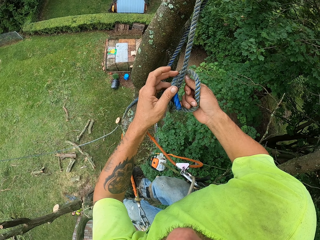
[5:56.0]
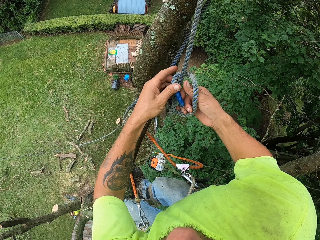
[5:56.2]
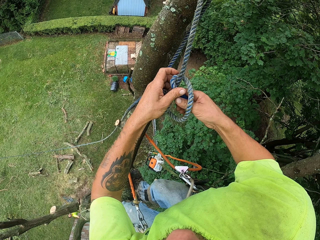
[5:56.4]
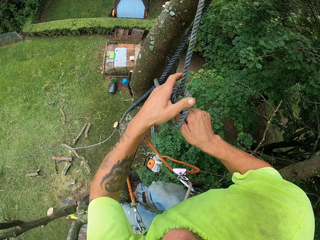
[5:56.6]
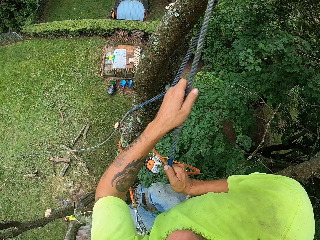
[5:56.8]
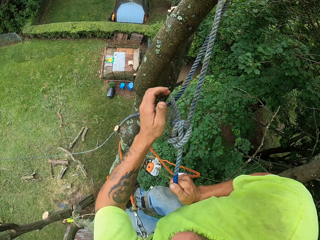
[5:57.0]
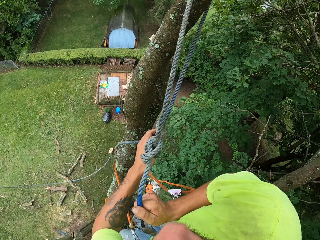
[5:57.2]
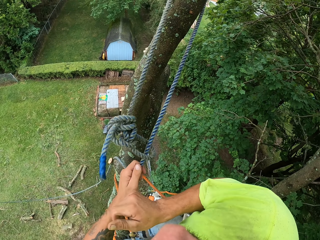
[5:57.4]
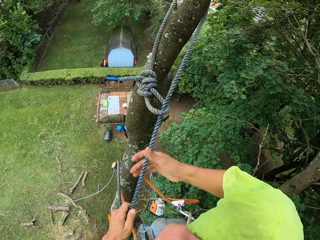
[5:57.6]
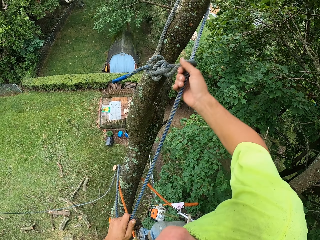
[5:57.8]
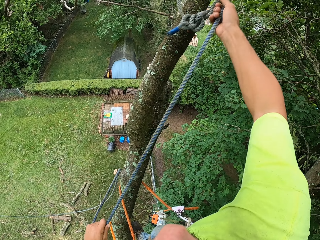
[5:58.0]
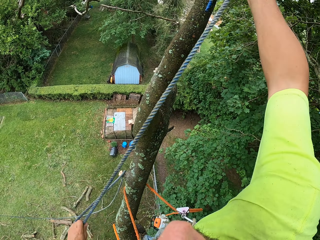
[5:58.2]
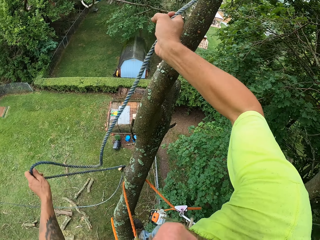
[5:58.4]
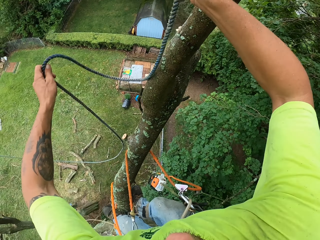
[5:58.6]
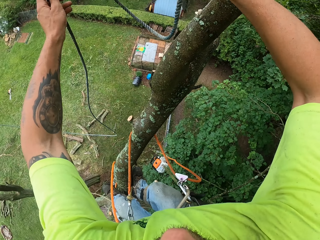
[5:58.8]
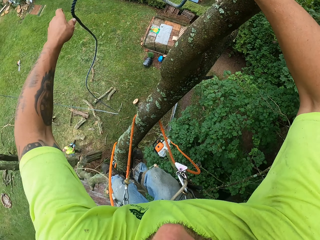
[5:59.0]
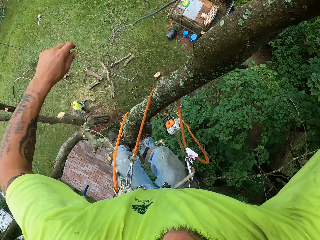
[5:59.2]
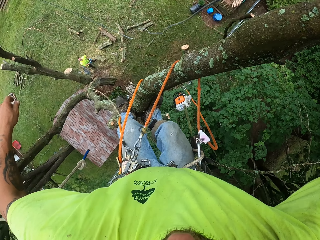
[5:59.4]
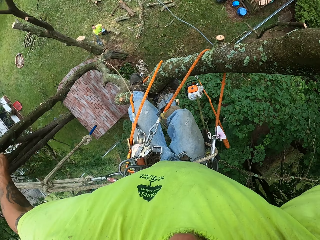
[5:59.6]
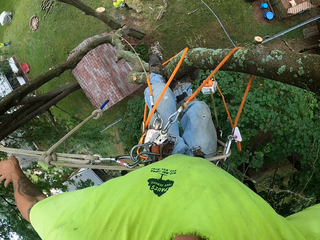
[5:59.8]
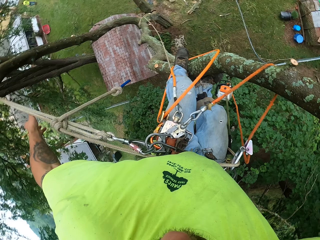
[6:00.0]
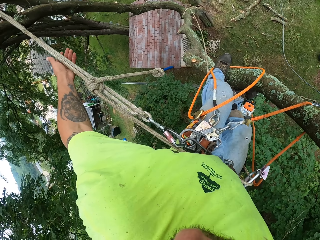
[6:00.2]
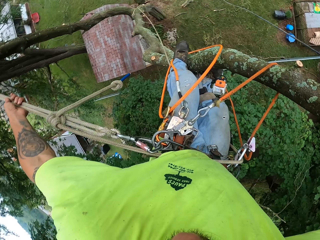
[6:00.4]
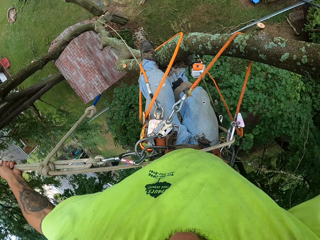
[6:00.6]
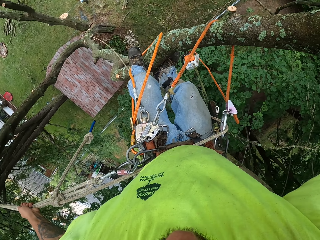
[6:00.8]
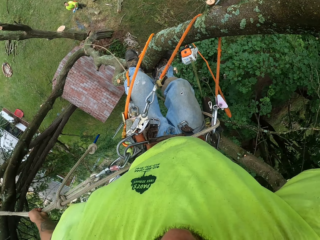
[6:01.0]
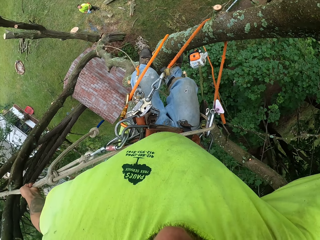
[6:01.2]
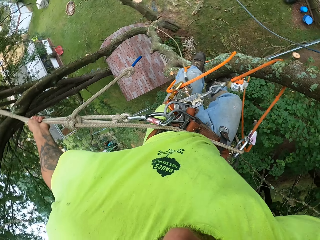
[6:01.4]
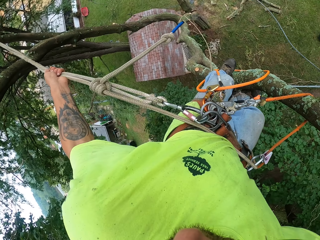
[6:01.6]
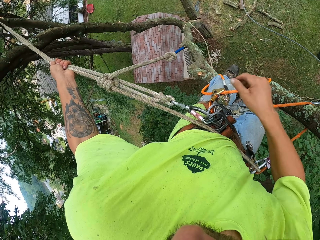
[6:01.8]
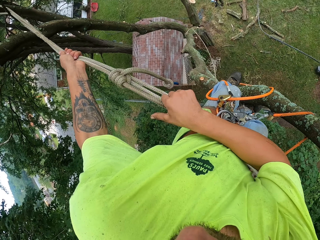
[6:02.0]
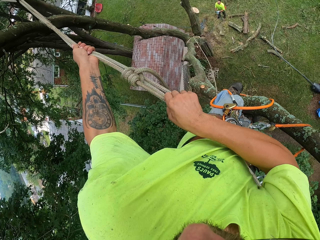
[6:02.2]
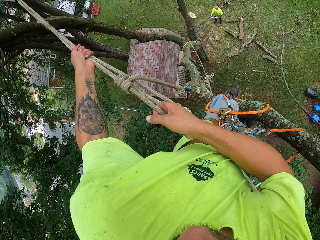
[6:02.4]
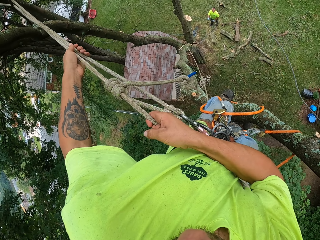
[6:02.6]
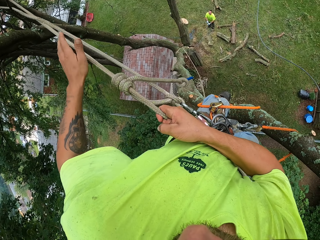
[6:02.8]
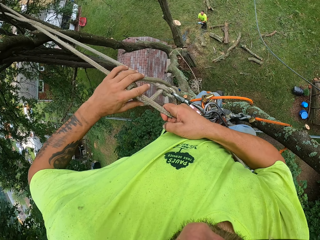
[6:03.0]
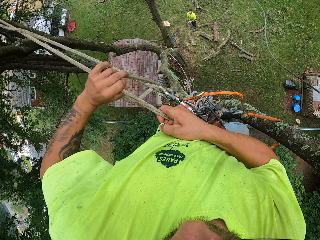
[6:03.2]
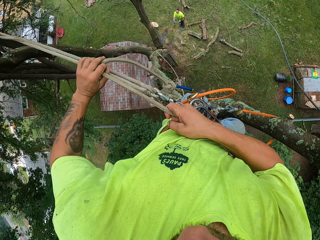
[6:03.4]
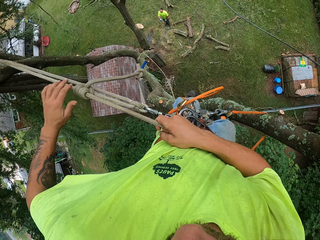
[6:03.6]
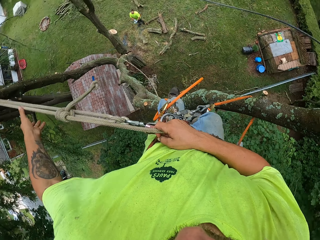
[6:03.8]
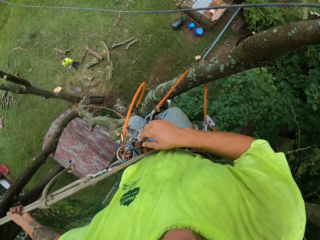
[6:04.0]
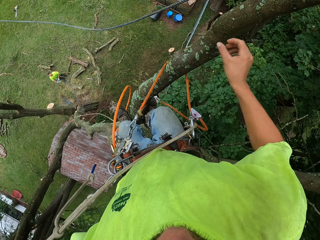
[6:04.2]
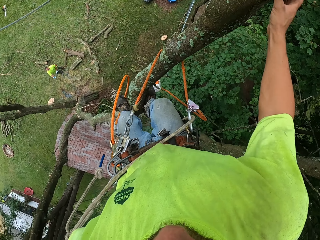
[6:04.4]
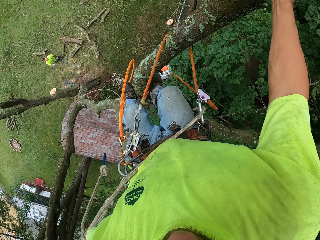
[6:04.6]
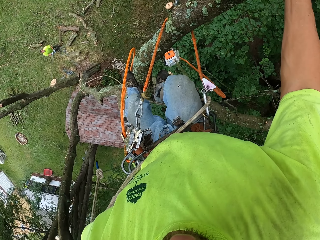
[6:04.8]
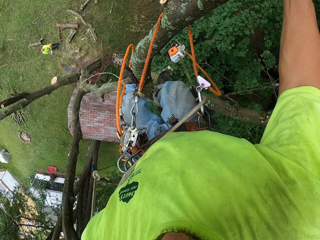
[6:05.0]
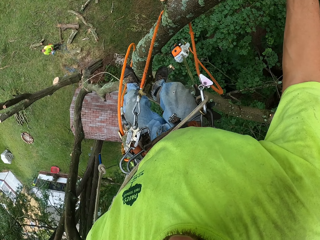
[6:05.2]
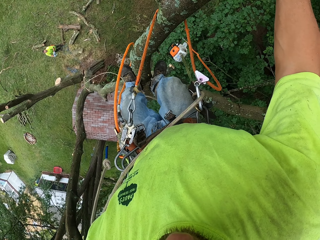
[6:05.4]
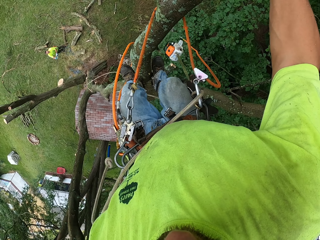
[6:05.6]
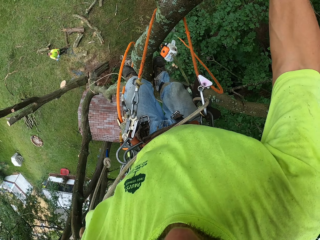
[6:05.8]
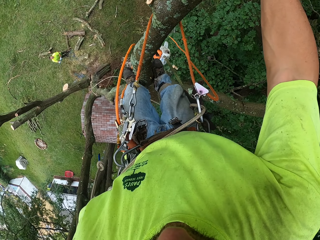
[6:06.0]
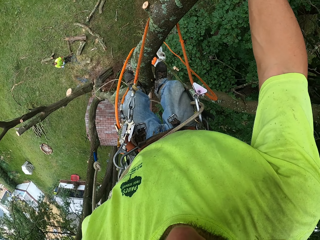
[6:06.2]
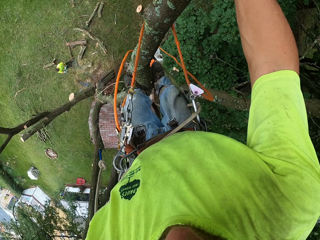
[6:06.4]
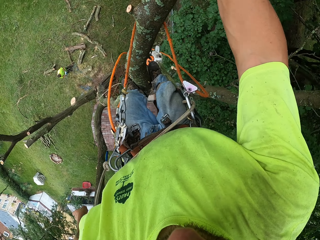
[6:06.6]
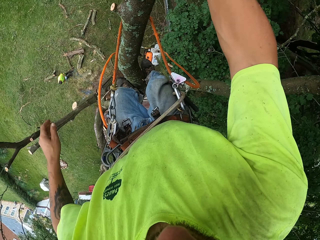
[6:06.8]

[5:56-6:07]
The camera wearer tightens the rope. He looks around. He touches the rope tied to the tree with his left hand. He tightens the rope. He adjusts the rope tied to the tree with his hands. He places his right hand on the tree.

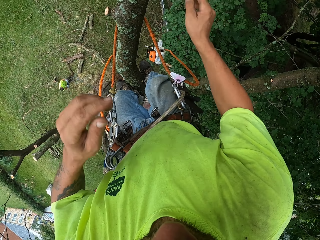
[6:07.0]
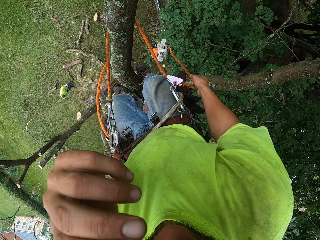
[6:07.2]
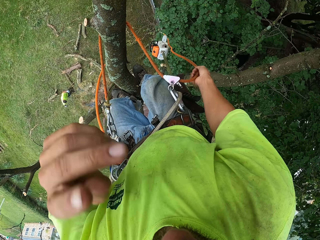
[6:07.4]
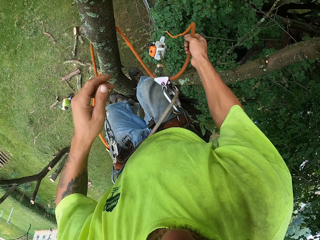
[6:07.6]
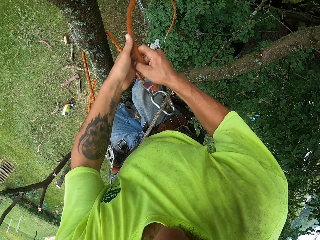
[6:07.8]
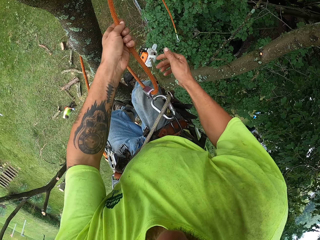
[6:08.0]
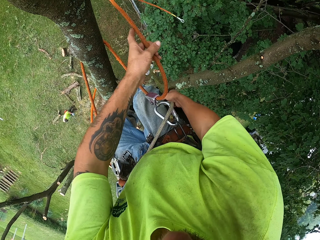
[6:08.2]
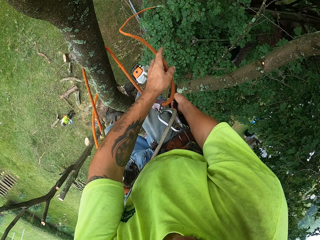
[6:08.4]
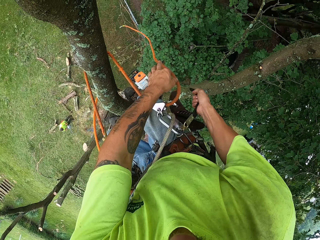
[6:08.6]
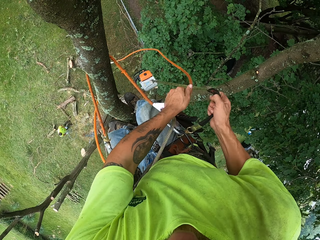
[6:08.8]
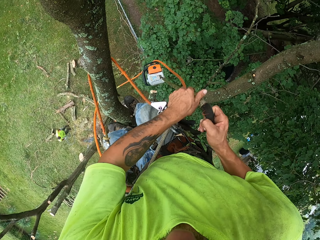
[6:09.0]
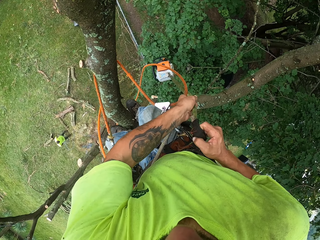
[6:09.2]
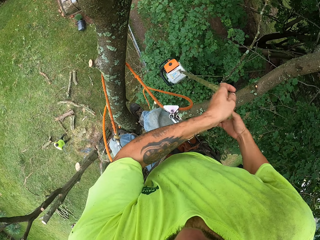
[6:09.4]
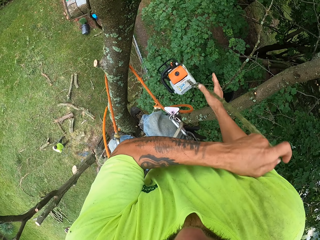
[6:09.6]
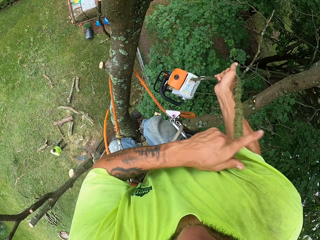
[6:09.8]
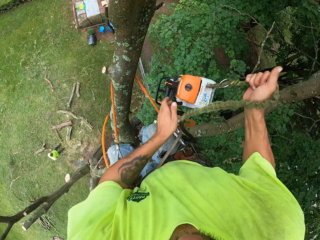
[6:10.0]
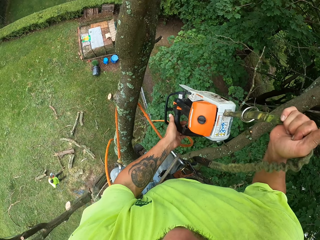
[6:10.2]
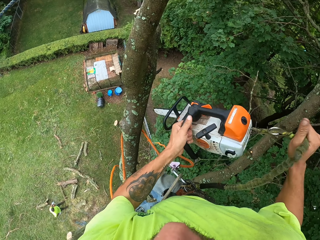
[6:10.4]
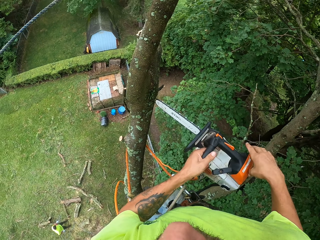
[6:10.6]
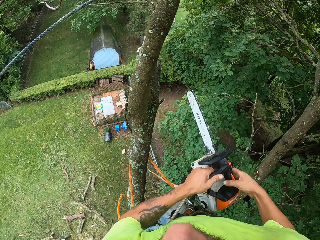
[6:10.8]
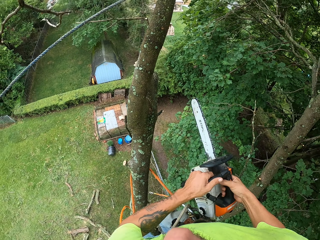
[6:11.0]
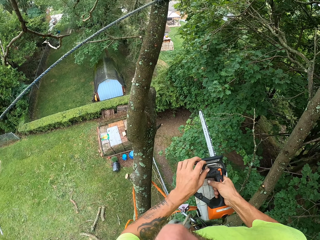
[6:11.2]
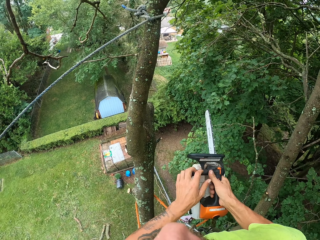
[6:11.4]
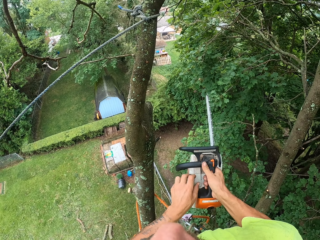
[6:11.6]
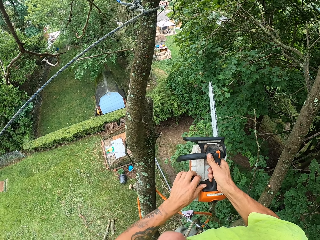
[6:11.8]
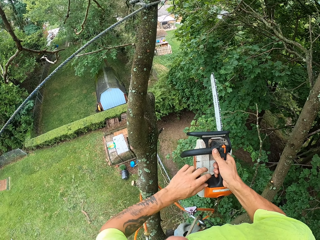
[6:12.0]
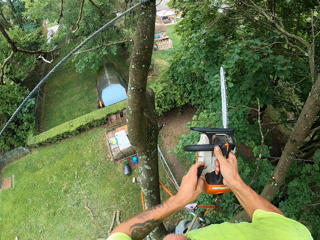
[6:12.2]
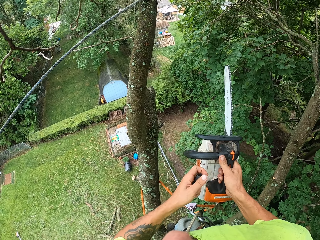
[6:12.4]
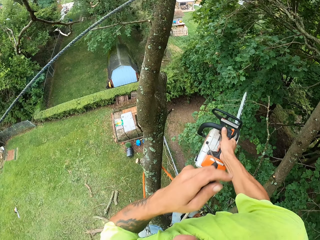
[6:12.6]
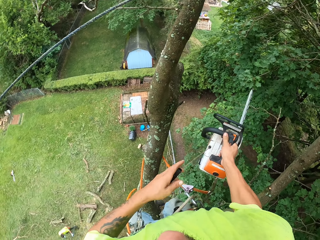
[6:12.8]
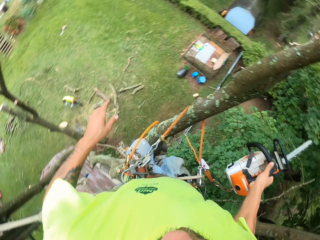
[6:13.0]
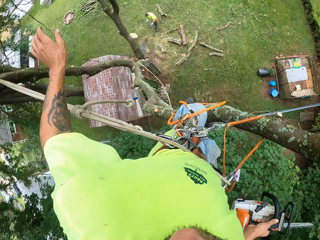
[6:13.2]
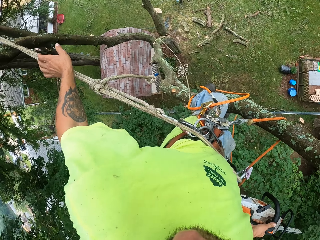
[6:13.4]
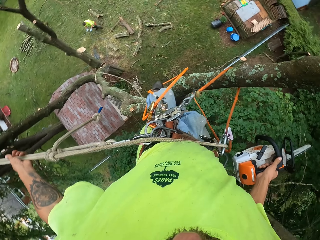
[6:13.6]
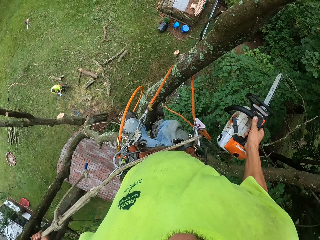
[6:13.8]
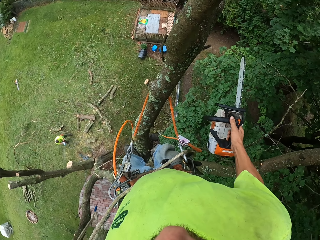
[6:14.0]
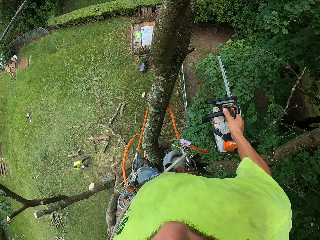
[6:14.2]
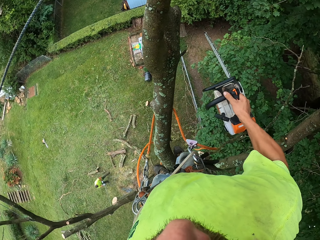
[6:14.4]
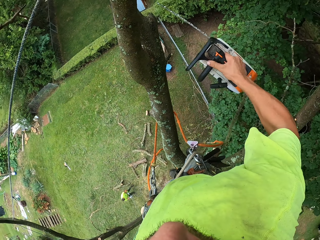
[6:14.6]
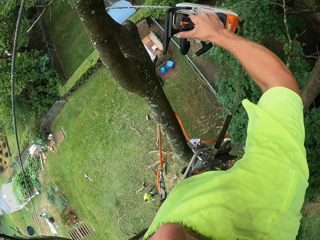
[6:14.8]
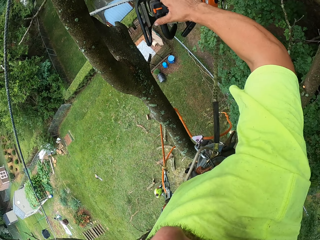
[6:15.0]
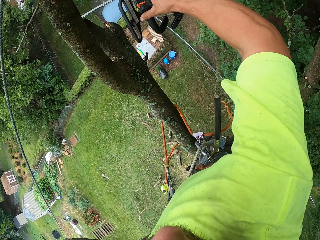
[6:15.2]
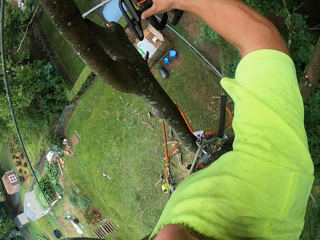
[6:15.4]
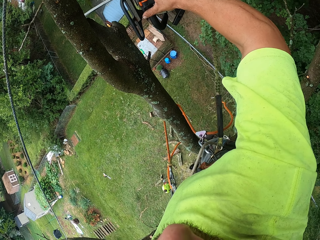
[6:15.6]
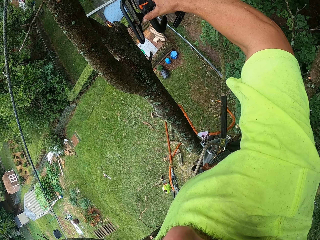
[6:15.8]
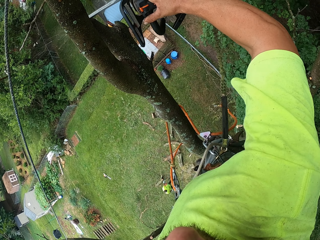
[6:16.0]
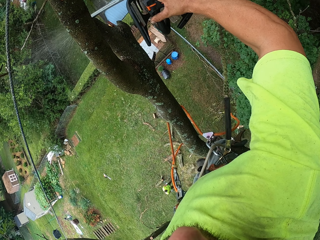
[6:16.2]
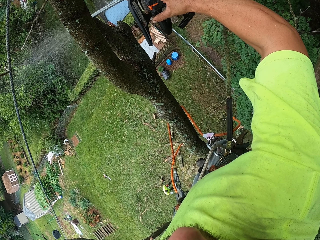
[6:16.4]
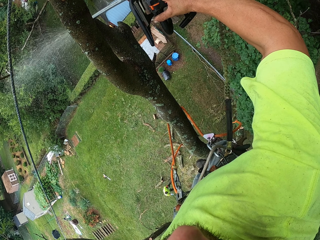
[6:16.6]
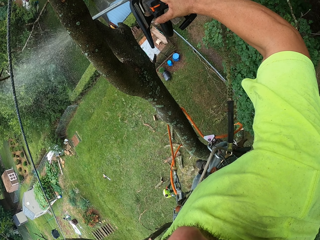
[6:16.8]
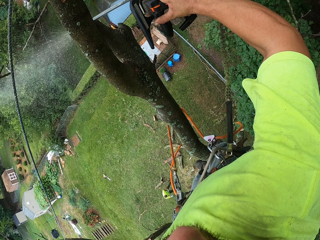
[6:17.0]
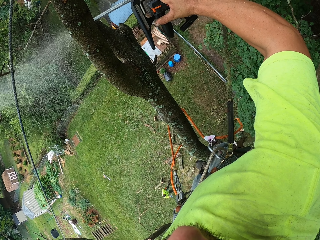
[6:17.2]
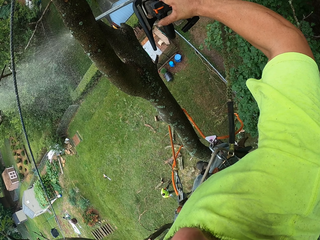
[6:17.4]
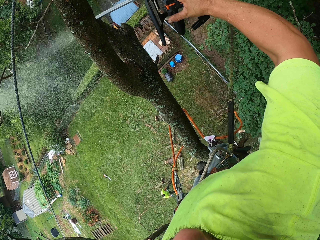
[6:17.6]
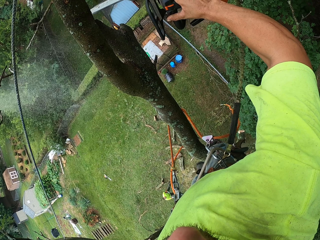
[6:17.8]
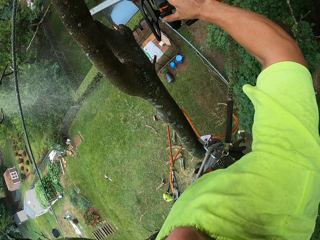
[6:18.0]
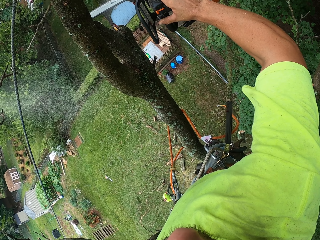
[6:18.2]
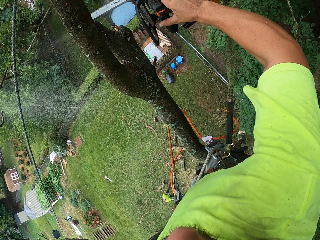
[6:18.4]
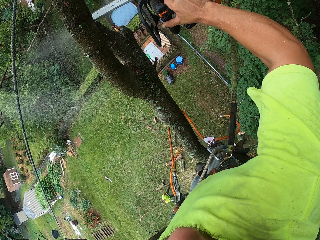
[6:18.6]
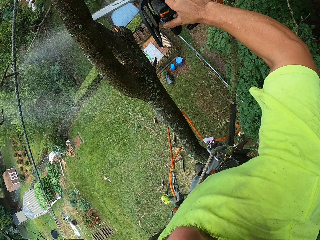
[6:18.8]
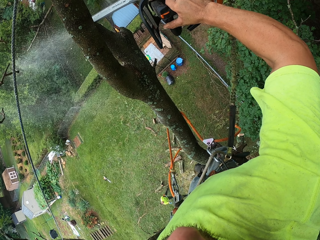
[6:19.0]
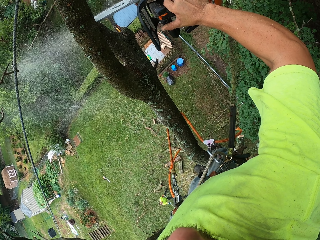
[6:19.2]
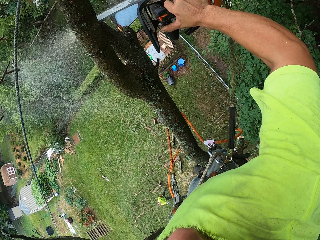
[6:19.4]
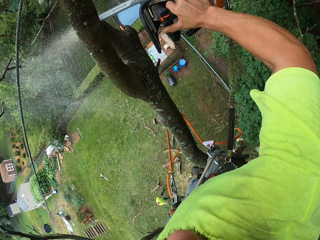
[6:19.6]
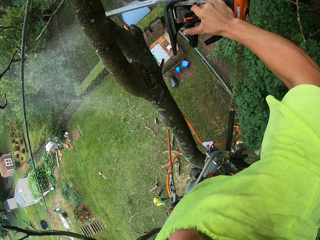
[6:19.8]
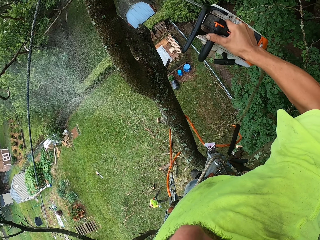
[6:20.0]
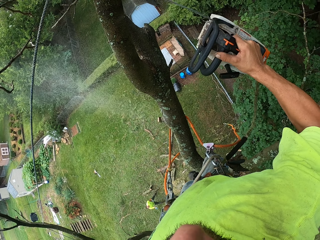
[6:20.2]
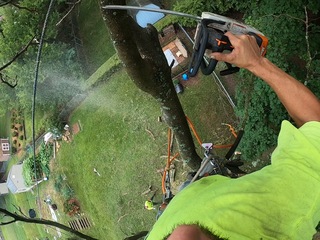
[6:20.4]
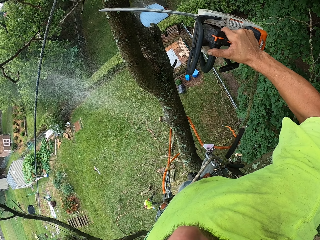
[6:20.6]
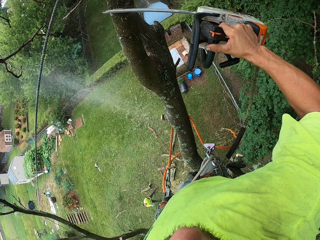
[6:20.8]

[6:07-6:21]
The camera wearer adjusts the camera. He pushes the rope. He pulls the chainsaw or power saw with the rope in both hands. He holds the power saw. He turns on the power saw. He pulls the starter rope of the chainsaw with his left hand. He places his left hand on the rope tied to the tree. He cuts a branch from the tree with the chainsaw in his right hand.
